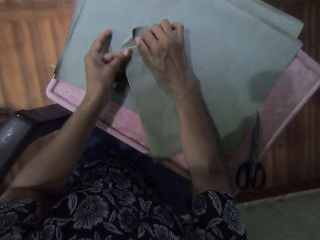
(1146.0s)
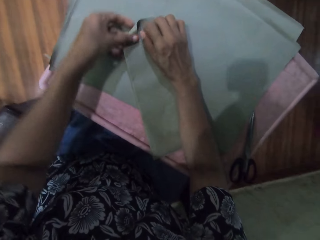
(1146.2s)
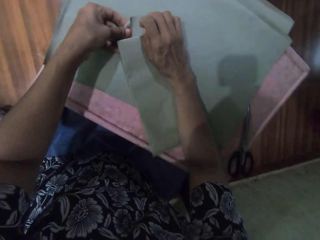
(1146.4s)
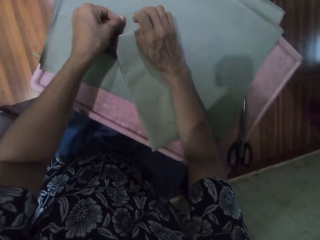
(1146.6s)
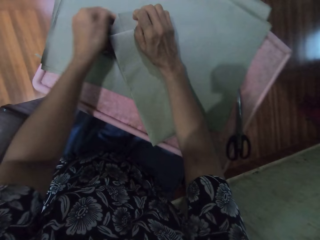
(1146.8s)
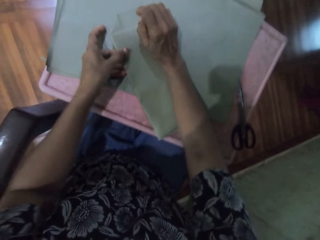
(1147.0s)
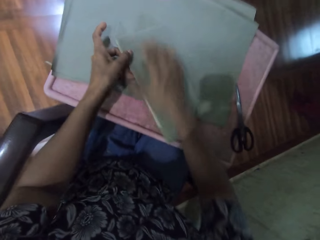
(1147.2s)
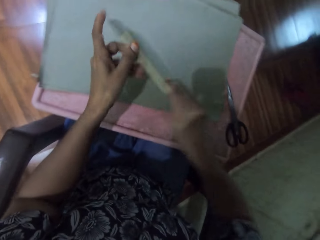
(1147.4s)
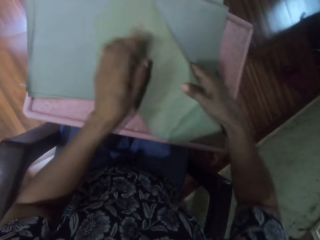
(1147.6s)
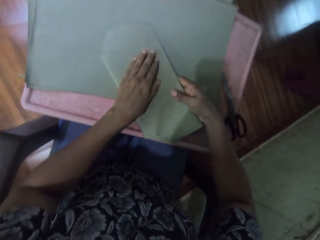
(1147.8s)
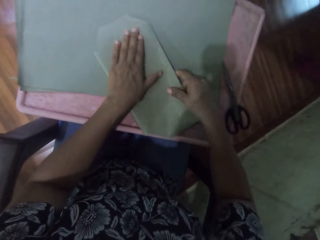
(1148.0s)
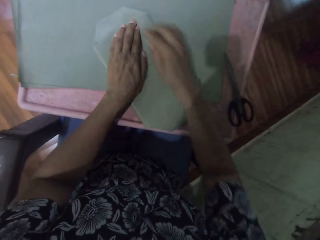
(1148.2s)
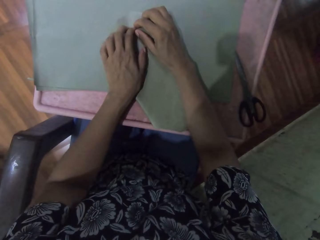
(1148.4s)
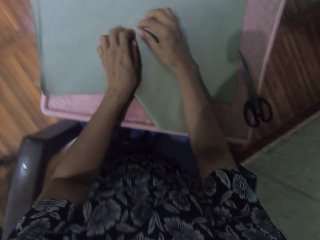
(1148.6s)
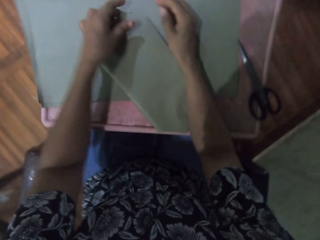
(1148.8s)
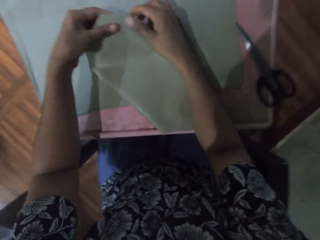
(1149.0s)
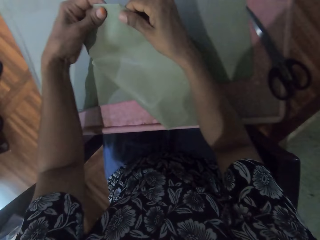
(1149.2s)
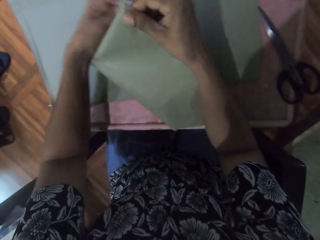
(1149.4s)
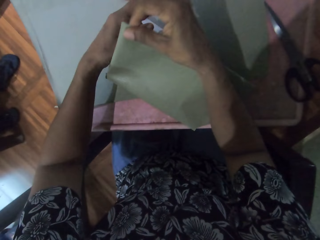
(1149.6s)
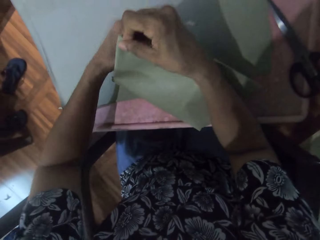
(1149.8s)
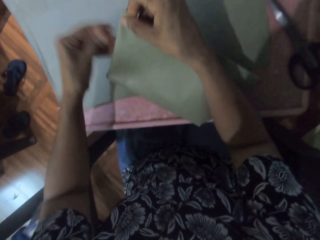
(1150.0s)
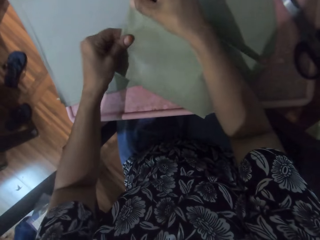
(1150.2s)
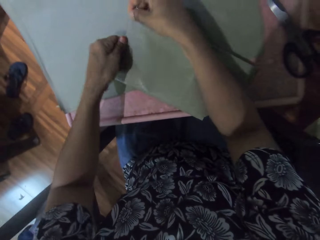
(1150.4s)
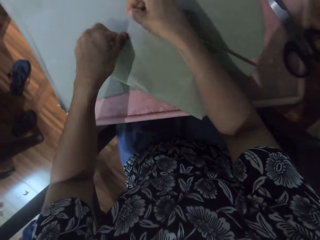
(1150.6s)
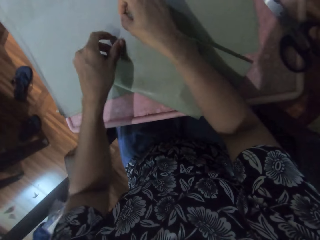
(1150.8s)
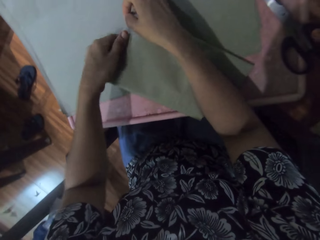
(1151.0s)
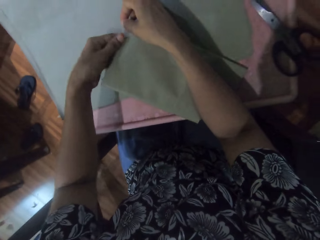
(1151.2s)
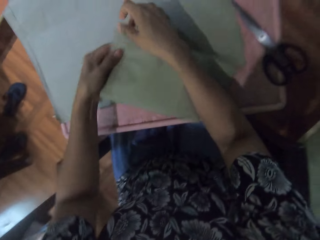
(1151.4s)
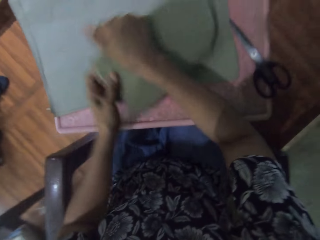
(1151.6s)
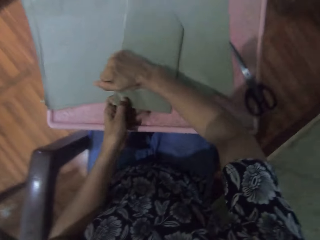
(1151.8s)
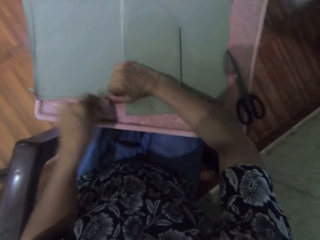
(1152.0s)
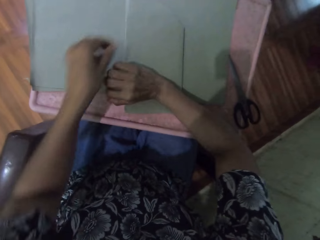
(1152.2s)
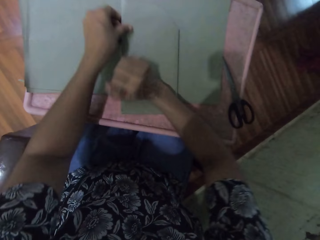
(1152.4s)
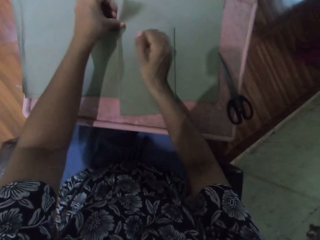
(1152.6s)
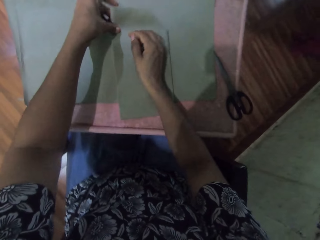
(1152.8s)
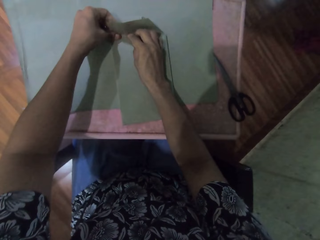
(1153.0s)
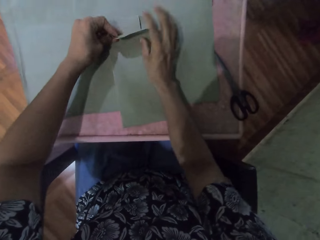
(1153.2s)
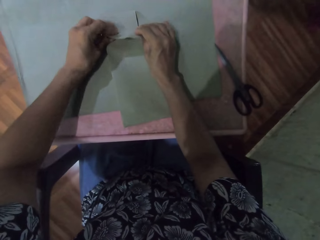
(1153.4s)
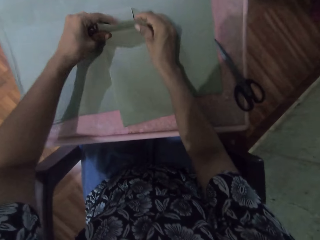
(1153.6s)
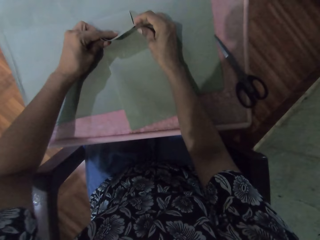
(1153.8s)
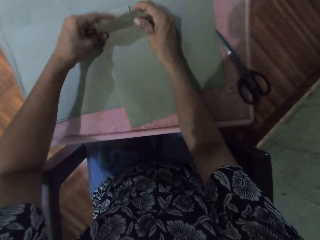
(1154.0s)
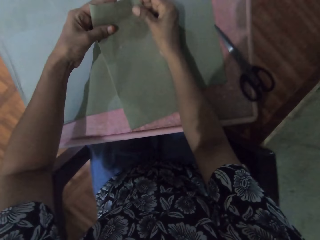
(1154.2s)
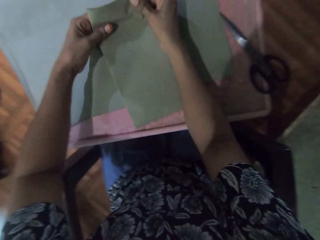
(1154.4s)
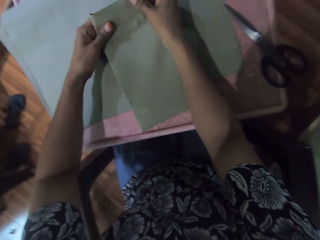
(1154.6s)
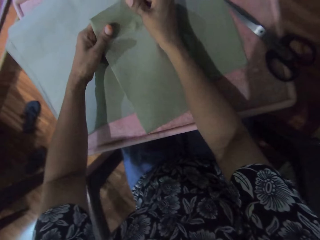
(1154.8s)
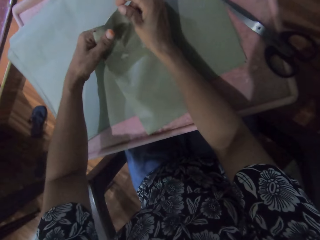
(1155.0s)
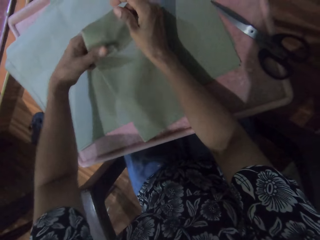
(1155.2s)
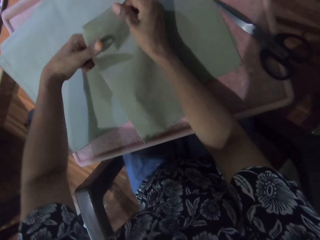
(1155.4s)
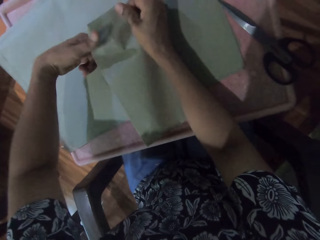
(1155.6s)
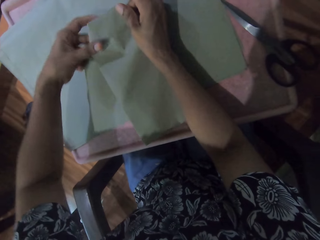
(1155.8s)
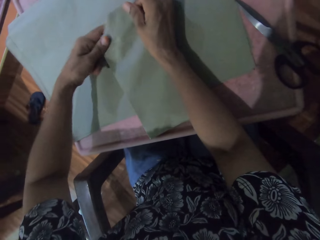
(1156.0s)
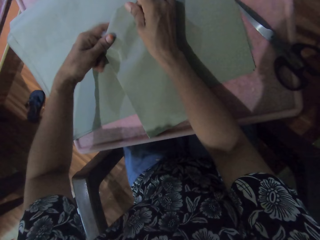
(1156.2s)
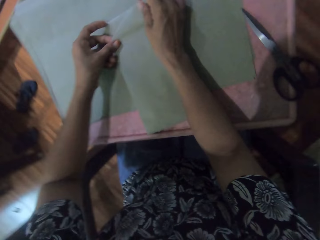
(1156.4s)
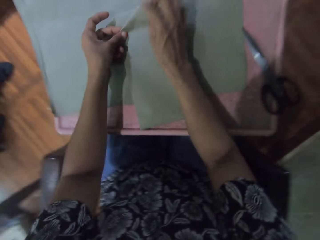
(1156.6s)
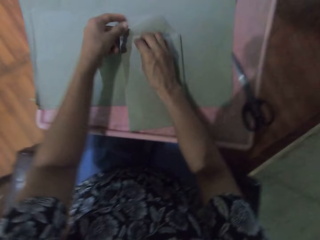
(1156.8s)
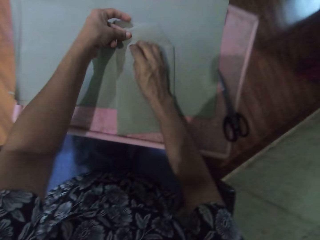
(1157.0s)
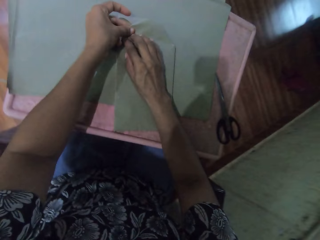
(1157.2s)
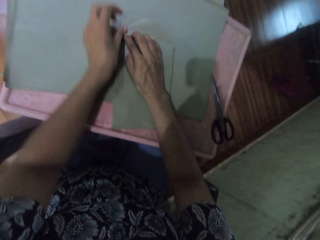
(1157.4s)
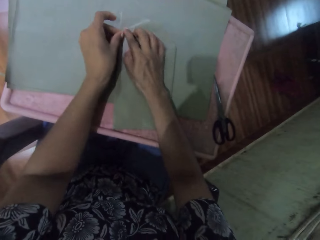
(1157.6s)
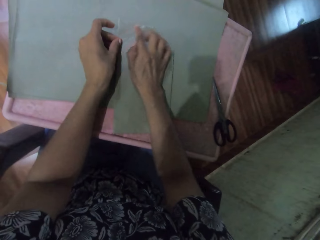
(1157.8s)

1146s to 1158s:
The camera wearer turns the book with both hands. She wraps the book with the wrapping paper with both hands.

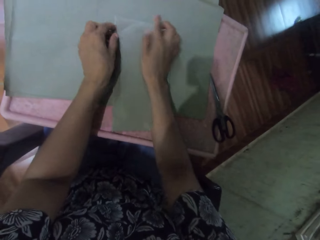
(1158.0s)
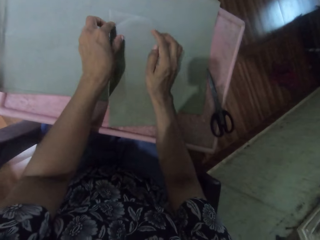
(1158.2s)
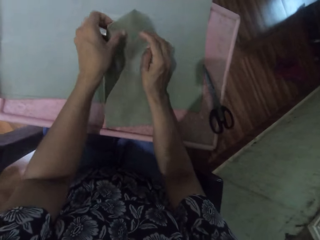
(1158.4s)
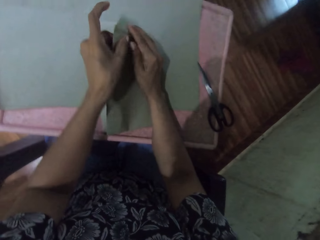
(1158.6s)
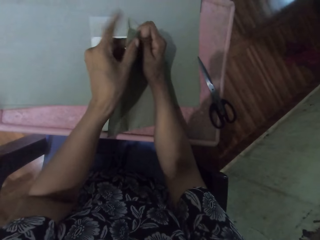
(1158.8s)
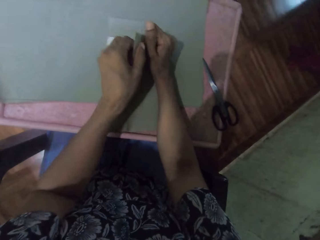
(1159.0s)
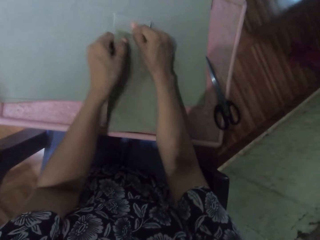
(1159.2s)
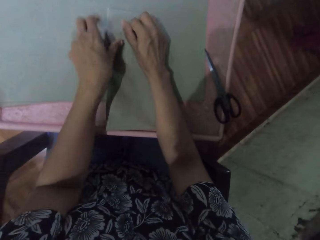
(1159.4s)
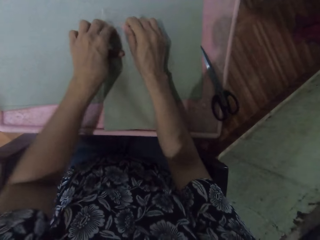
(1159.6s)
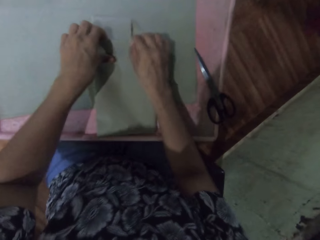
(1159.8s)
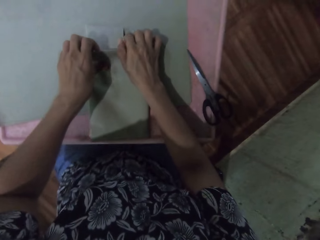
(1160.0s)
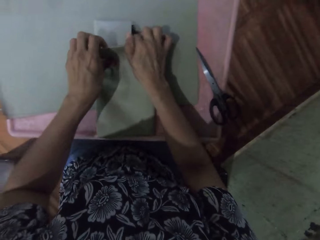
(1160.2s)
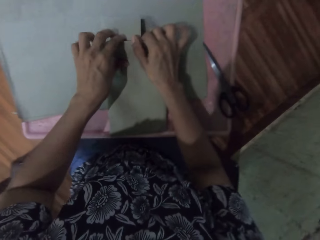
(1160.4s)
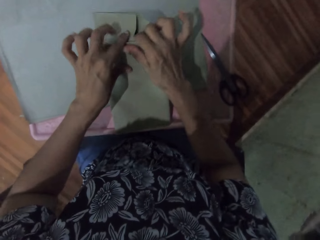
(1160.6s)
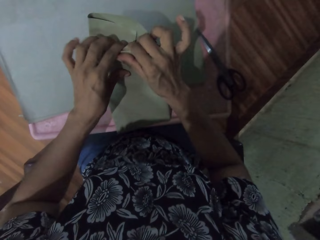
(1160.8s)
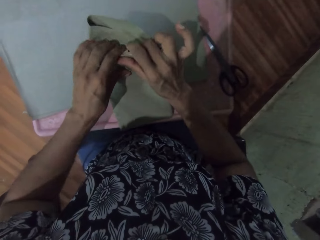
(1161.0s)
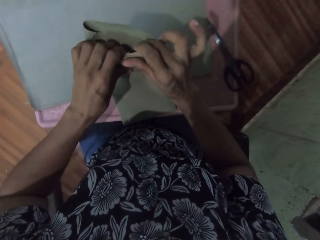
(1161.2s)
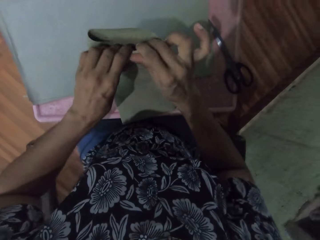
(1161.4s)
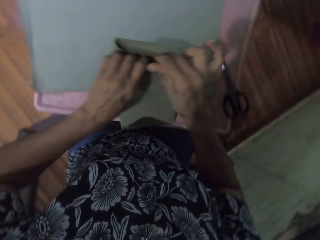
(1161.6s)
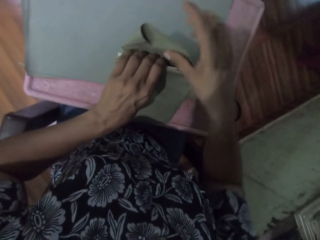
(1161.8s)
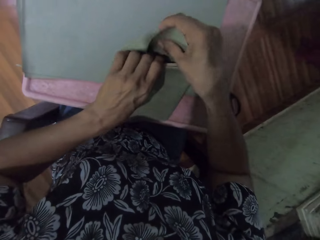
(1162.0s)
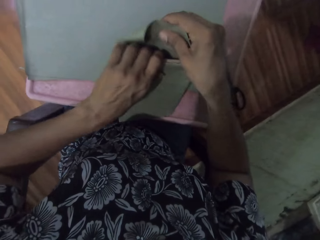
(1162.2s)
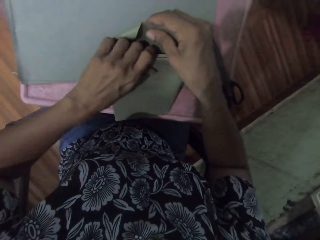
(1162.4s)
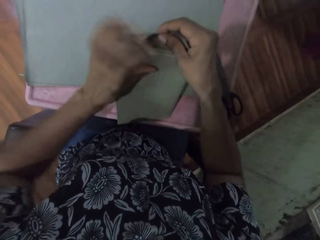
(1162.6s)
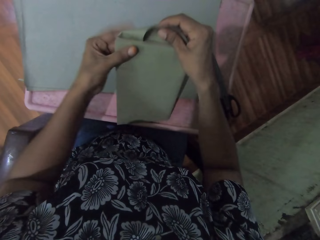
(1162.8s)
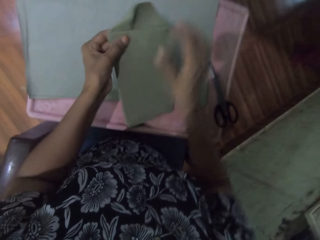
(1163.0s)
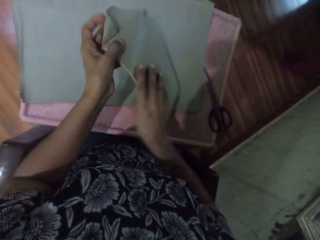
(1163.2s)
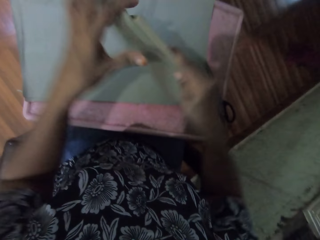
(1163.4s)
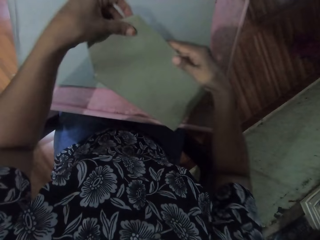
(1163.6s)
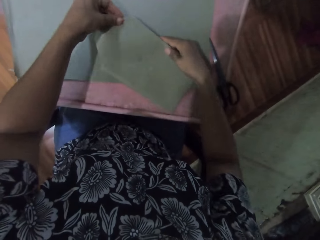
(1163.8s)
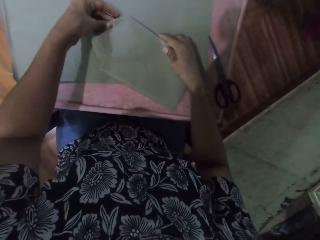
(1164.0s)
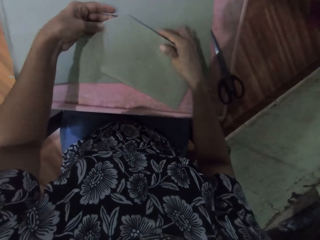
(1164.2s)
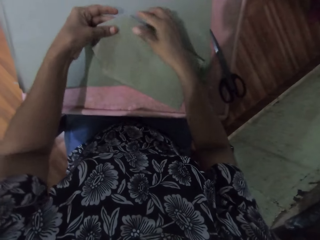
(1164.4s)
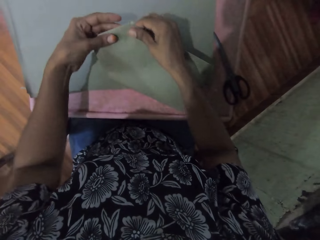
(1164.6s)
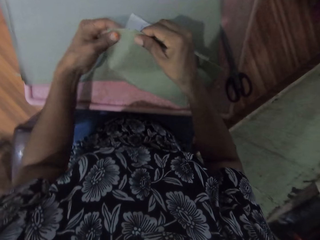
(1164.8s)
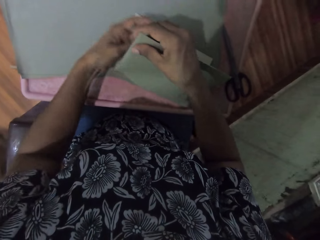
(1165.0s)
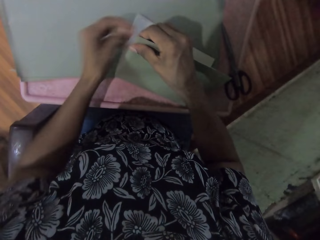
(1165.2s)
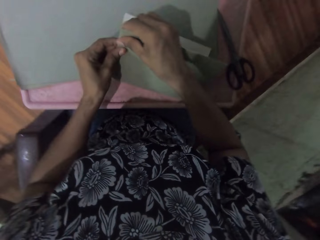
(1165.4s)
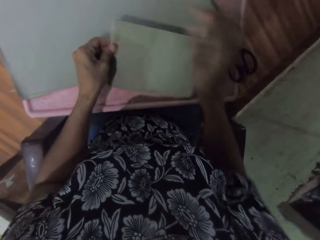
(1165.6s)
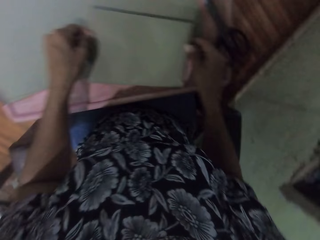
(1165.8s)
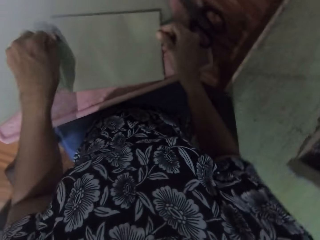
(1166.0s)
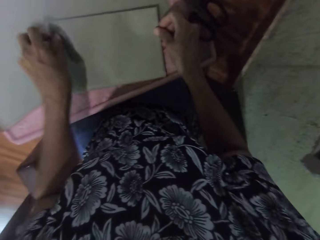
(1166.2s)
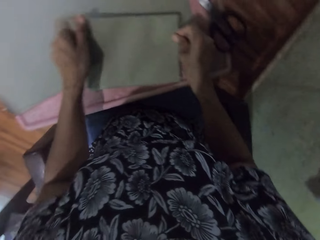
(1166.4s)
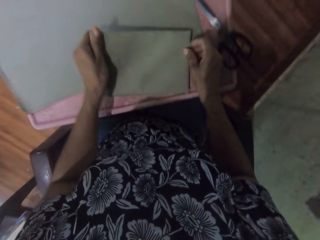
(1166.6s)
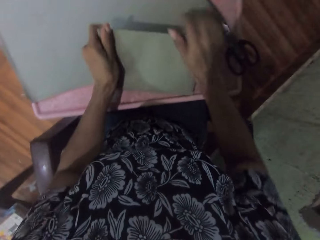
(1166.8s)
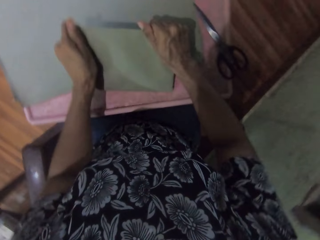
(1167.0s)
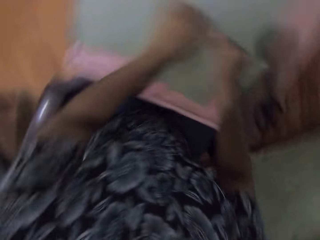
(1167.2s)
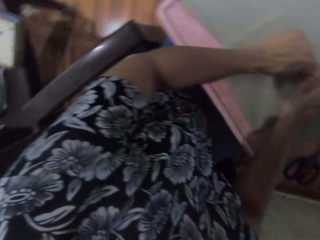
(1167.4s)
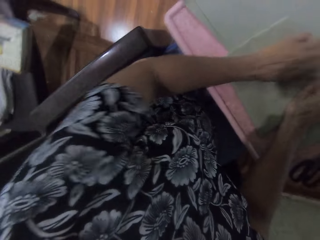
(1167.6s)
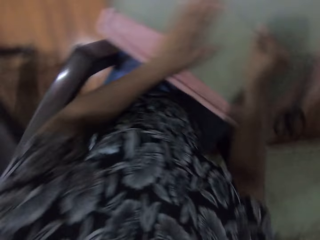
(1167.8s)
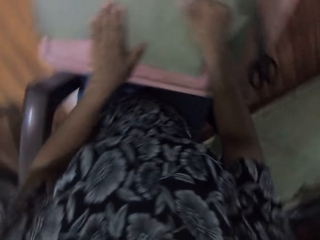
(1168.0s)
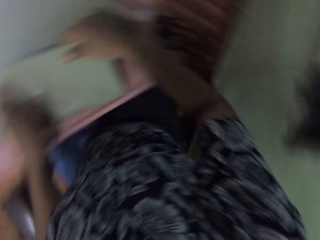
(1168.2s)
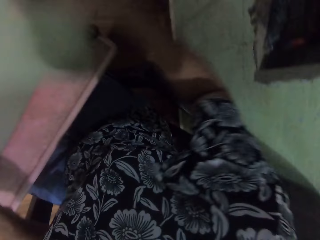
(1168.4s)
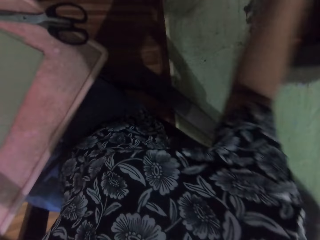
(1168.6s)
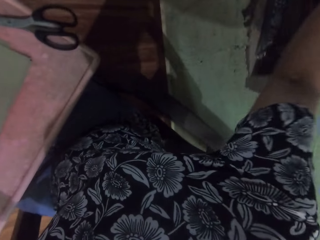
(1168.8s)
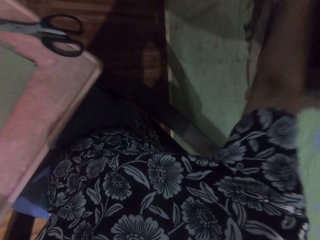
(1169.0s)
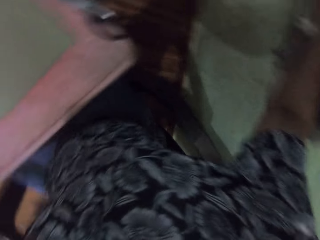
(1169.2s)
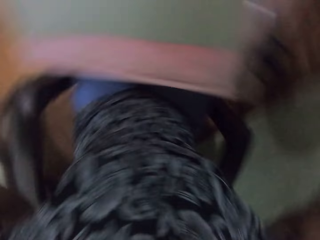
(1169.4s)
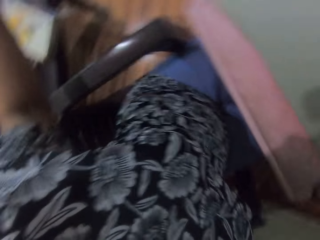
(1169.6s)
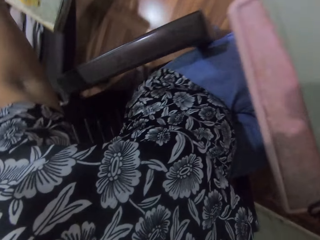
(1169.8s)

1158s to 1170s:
The camera wearer turns the book with both hands. She covers the book with the paper. She moves the book with her right hand away from the board.
